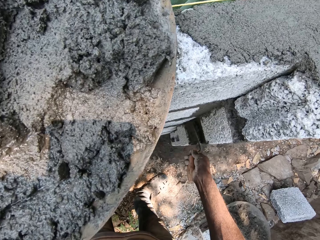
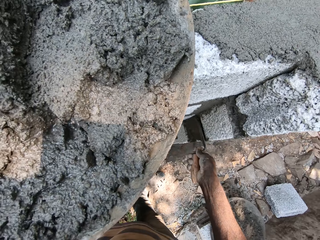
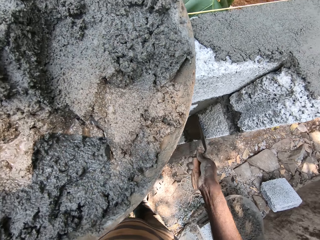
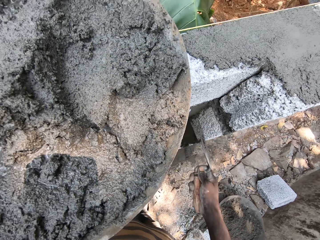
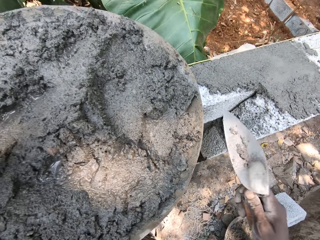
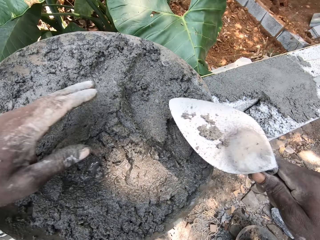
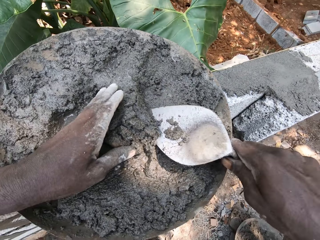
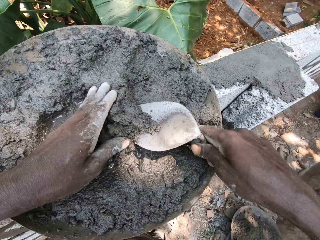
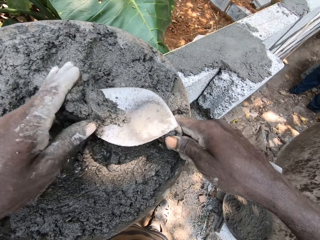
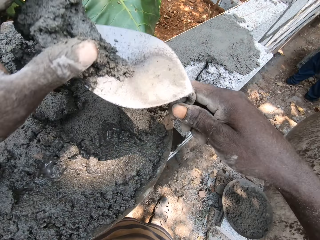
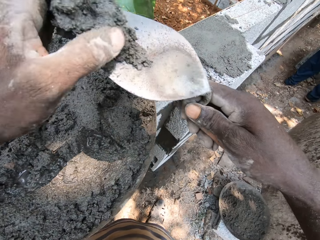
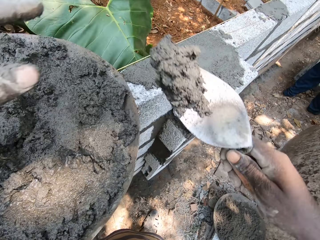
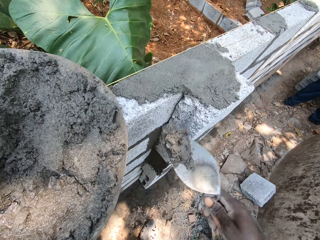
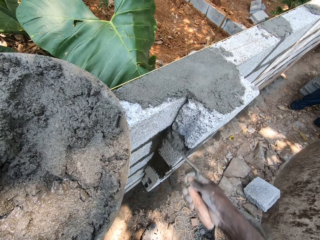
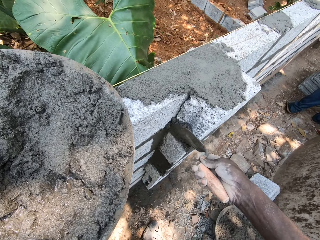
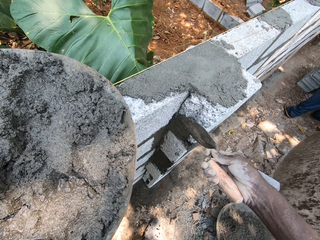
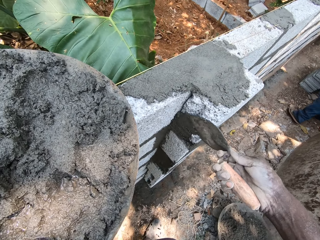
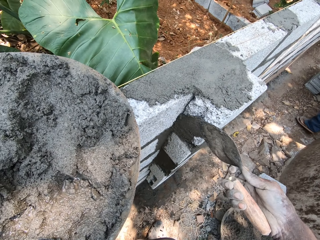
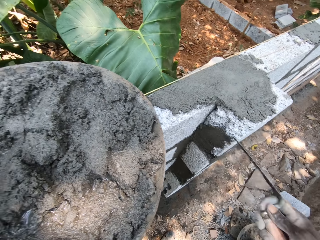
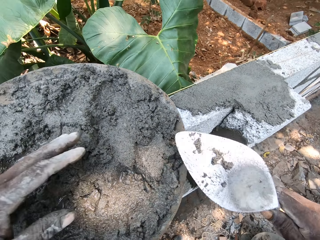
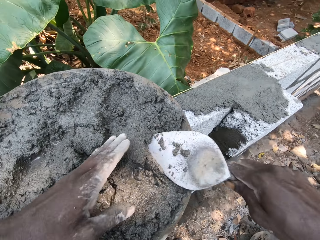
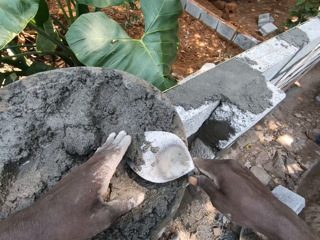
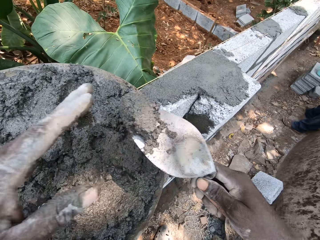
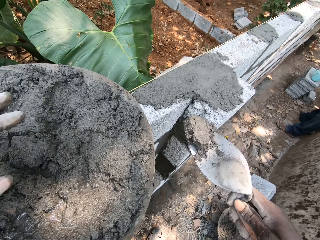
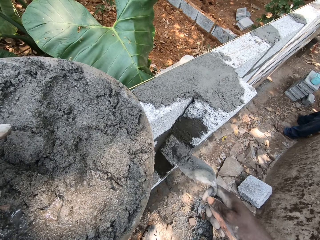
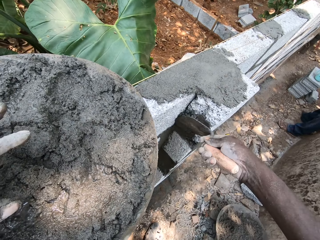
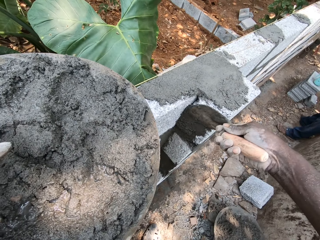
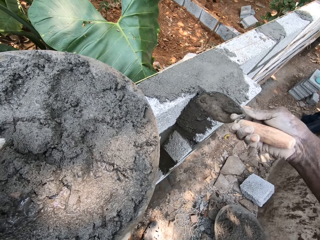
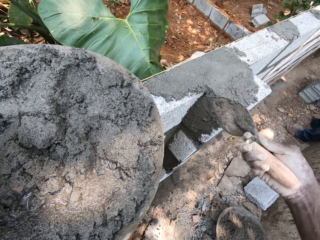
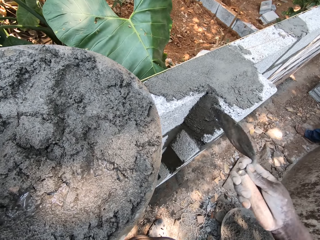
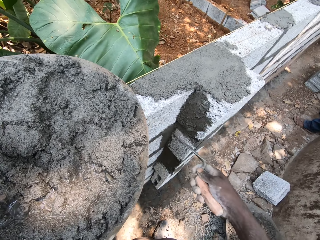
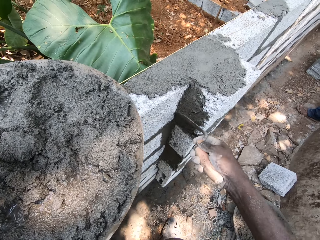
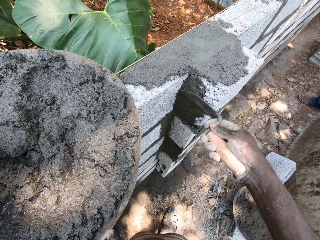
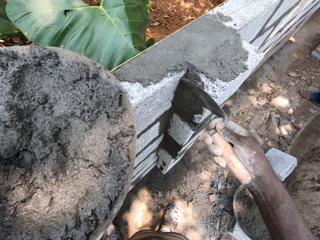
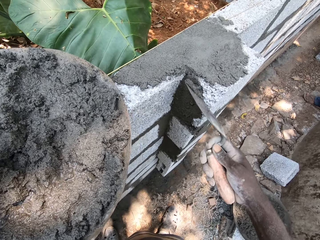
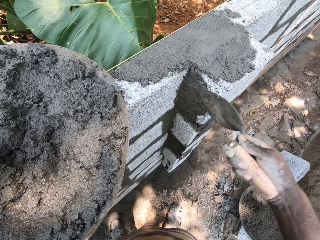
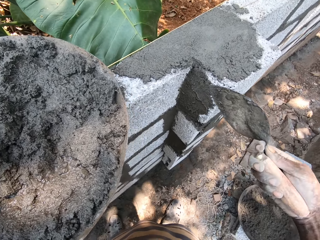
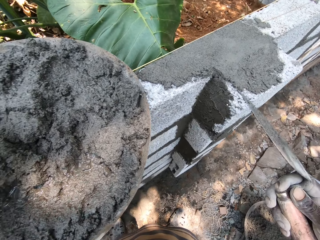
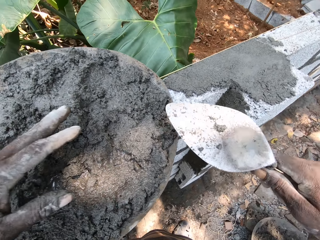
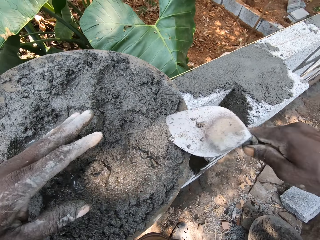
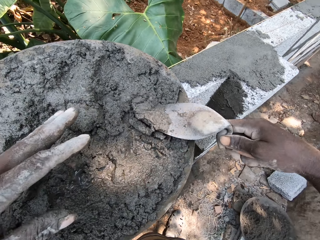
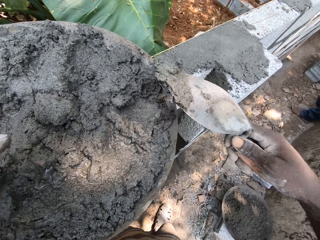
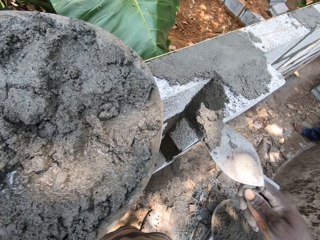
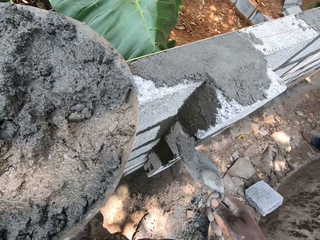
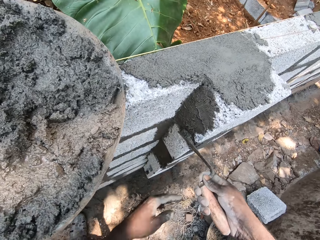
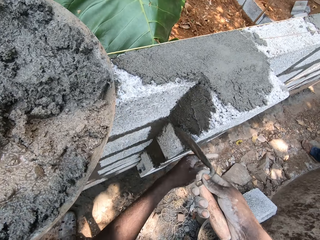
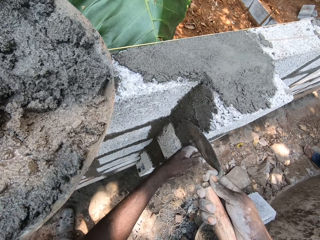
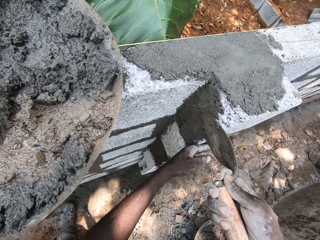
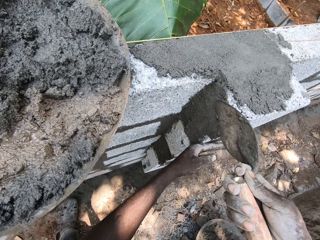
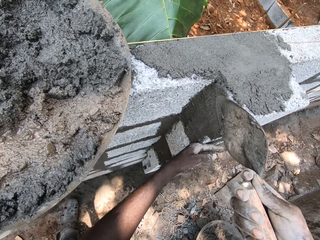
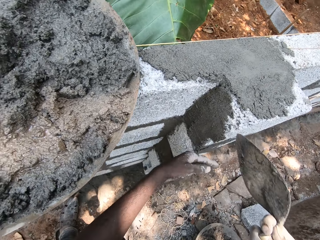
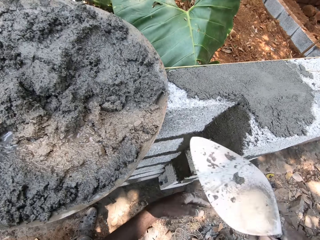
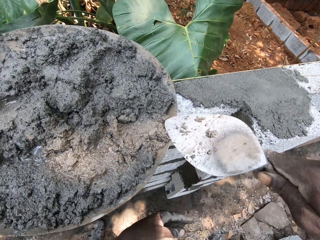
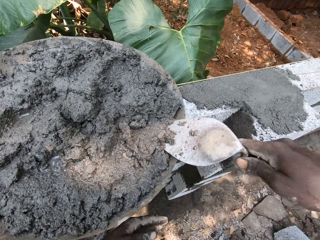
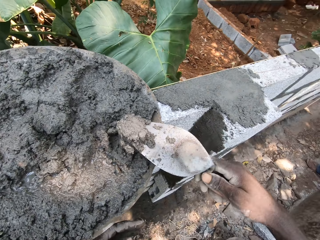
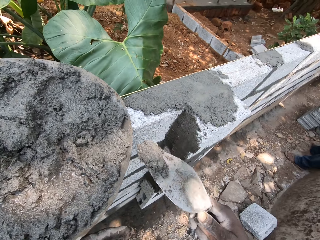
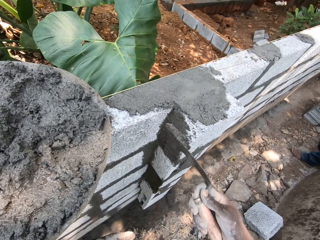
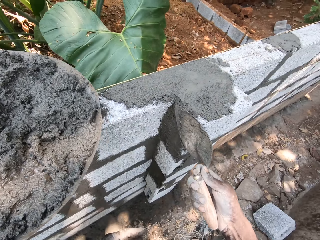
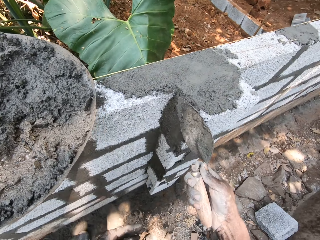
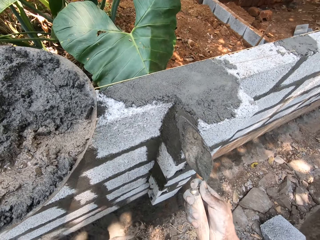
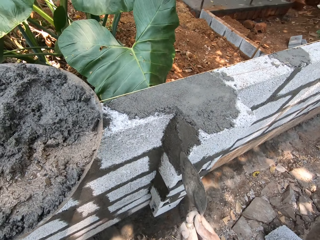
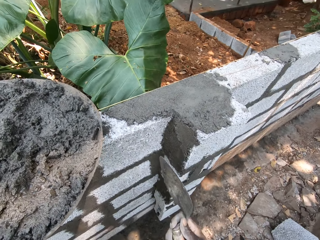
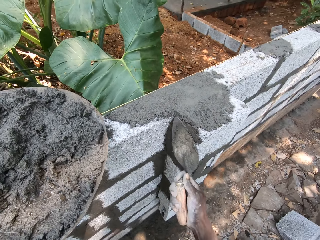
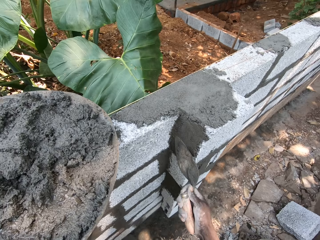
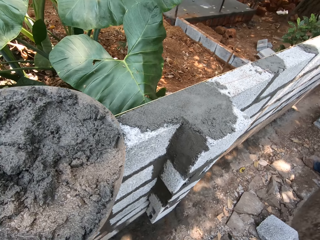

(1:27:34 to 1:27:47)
The camera wearer plasters mortar on the brick between the bricks' gap with the brick trowel in his right hand. He packs mortar in the head pan with his left hand and the brick trowel in his right hand. He plasters mortar on a brick between the bricks' gap with the brick trowel in his right hand. He packs mortar in the head pan with his left hand and the brick trowel in his right hand. He plasters mortar on the brick with the brick trowel in his right hand. He packs mortar in the head pan with his left hand and the brick trowel in his right hand. He plasters mortar on the brick with the brick trowel in his right hand. He places the back of his left hand on the brick. He packs mortar in the head pan with his left hand and the brick trowel in his right hand. He plasters mortar on the brick with the brick trowel in his right hand.

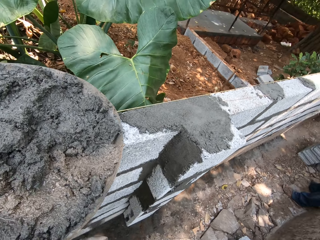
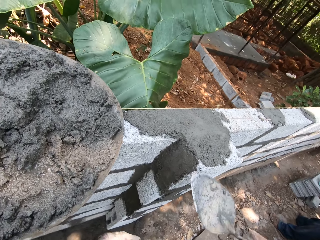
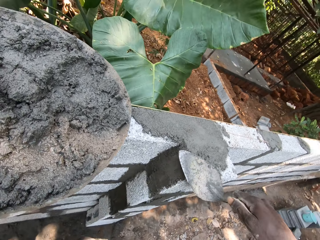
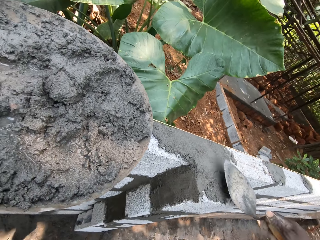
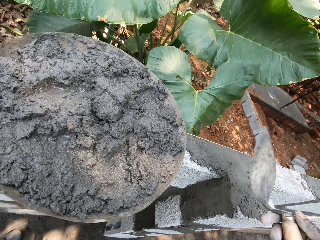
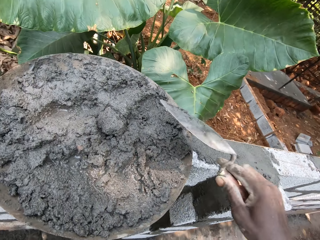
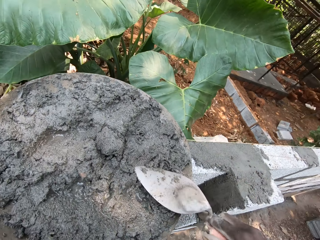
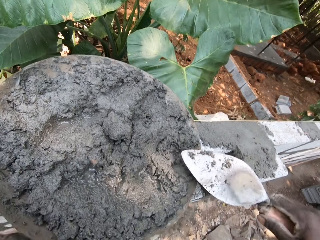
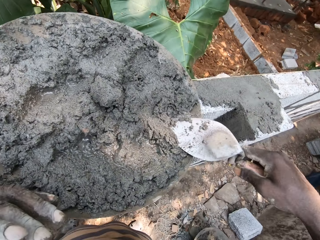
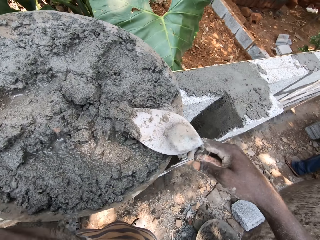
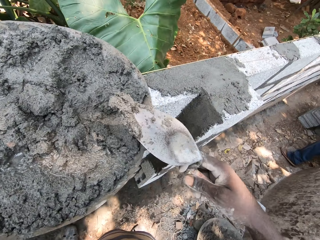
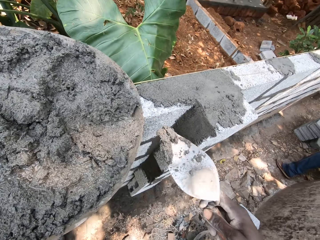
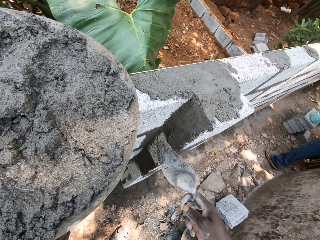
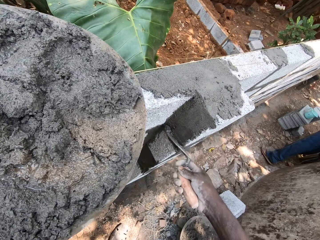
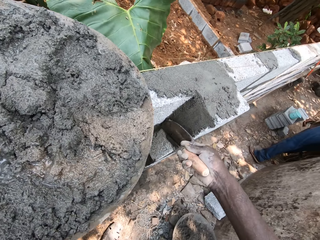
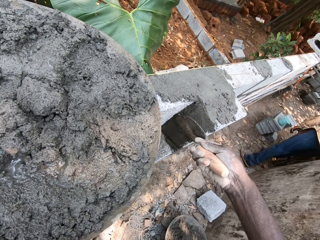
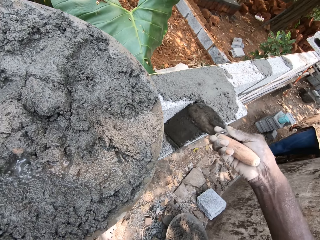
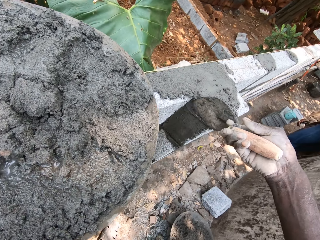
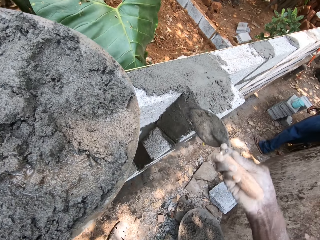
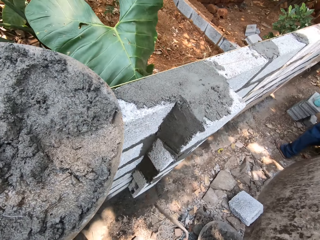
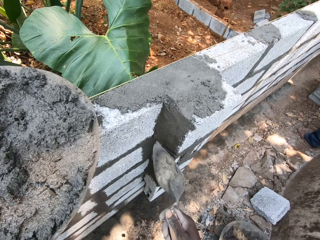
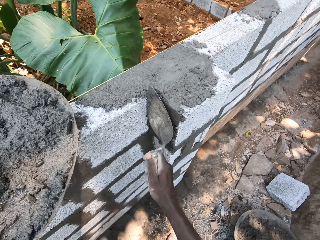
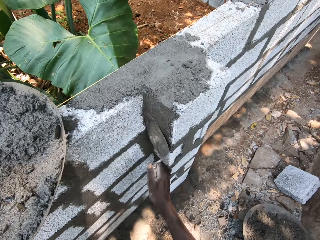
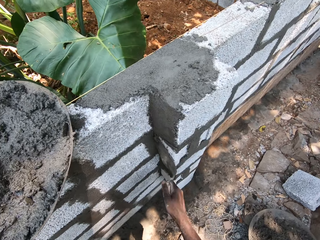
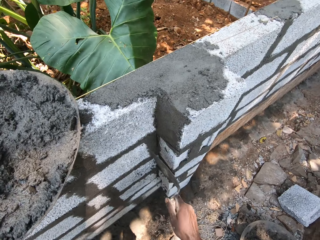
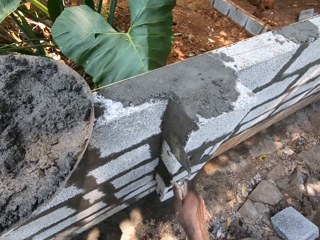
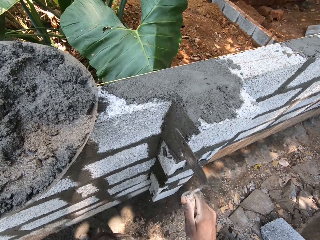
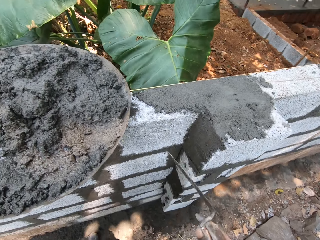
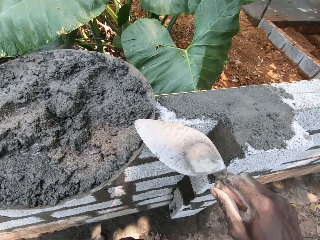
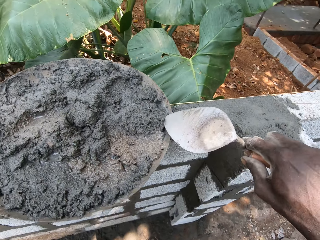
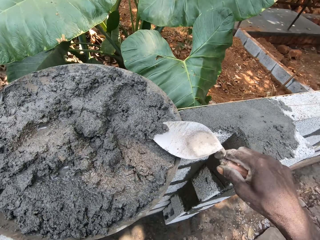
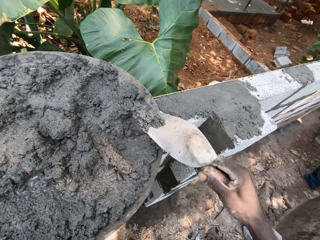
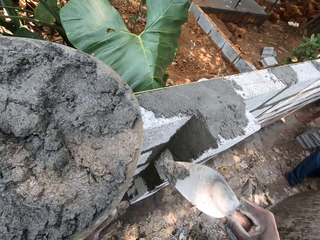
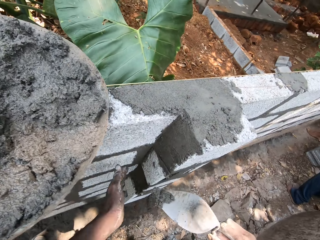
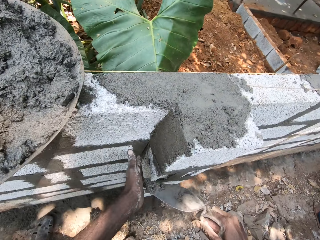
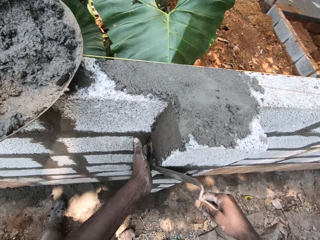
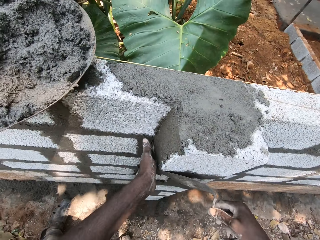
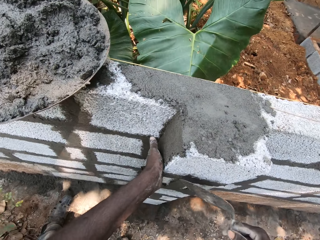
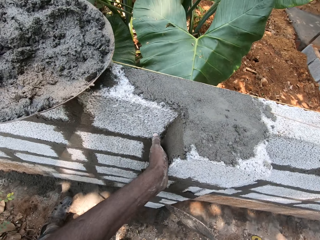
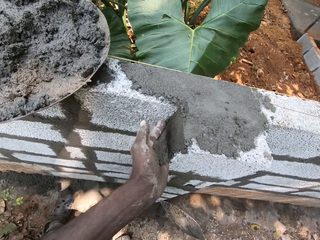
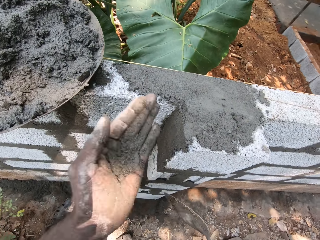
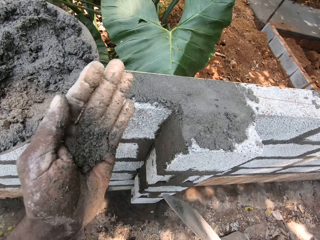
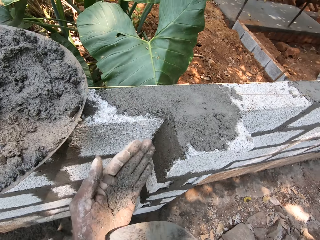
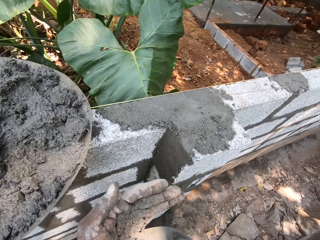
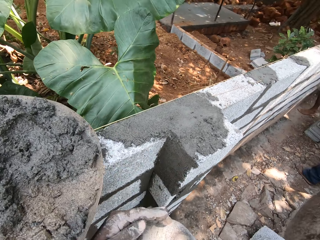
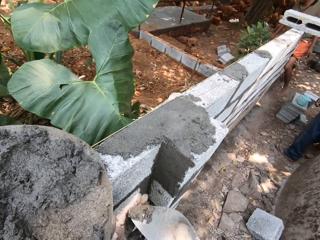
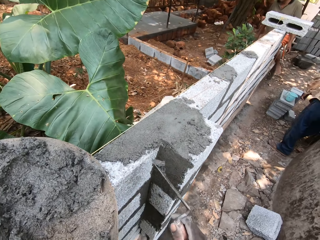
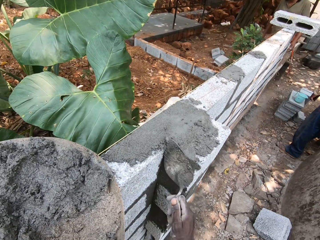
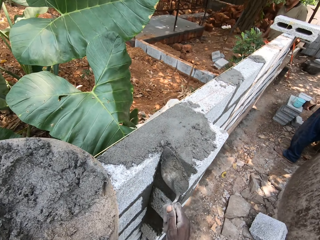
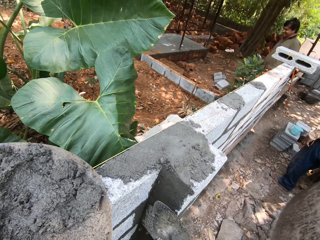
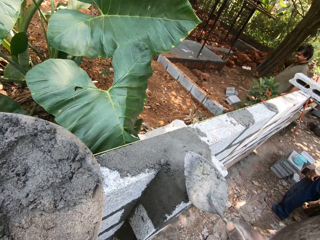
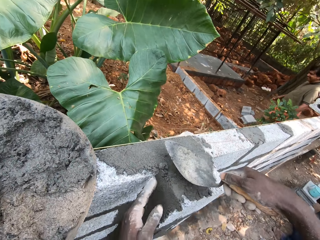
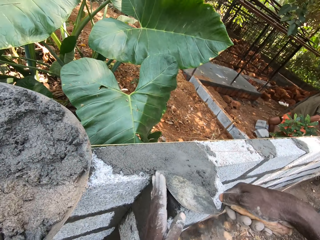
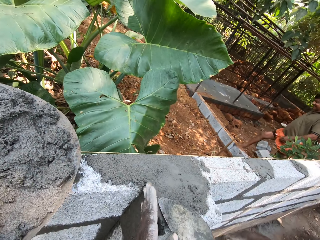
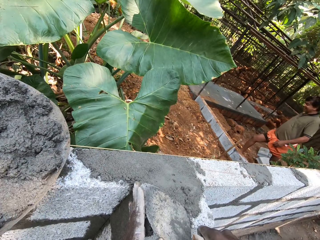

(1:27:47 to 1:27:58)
The camera wearer smoothens the mortar on a brick with the brick trowel in his right hand. He packs mortar in the head pan with his left hand and the brick trowel in his right hand. He plasters mortar on the brick with the brick trowel in his right hand. He packs mortar in the head pan with his left hand and the brick trowel in his right hand. He plasters mortar on the brick between the bricks' gap with the brick trowel in his right hand. He smoothens the mortar on the brick with his left hand. He removes mortar with a hand. He scoops up mortar with the trowel. He plasters mortar on the brick with the brick trowel in his right hand. He smoothens the mortar on the brick with the brick trowel in his right hand.
